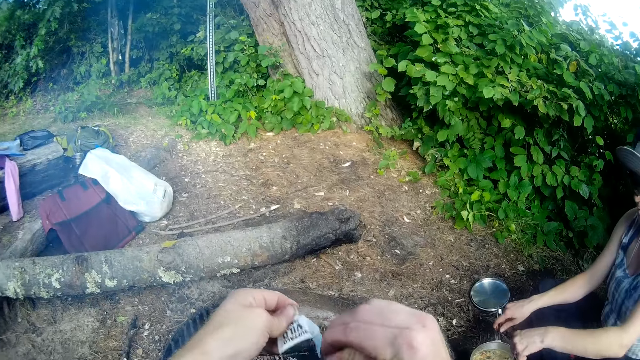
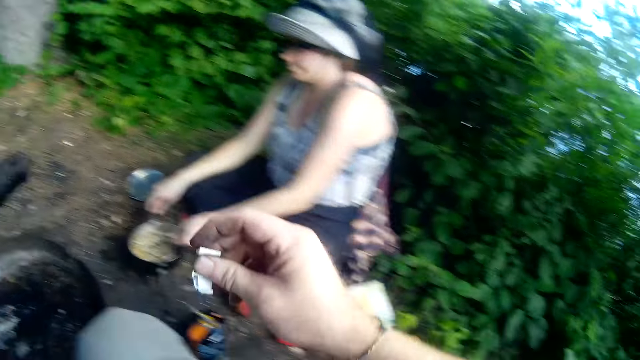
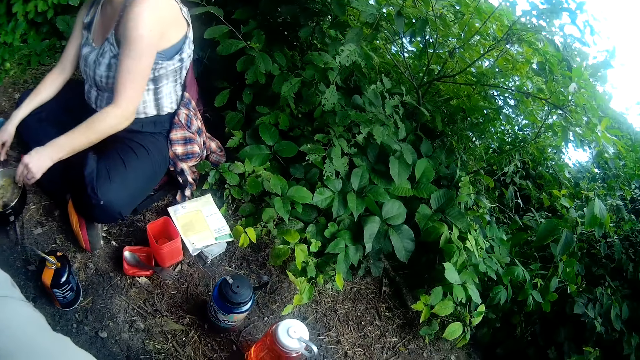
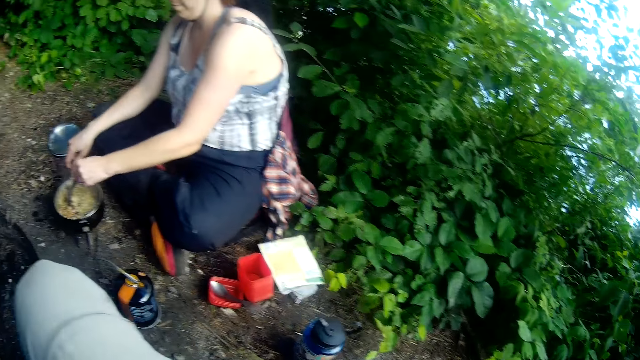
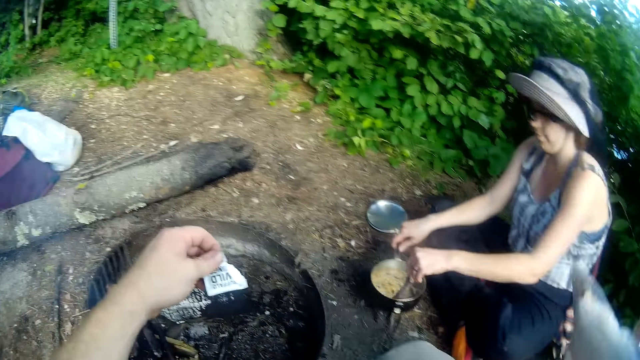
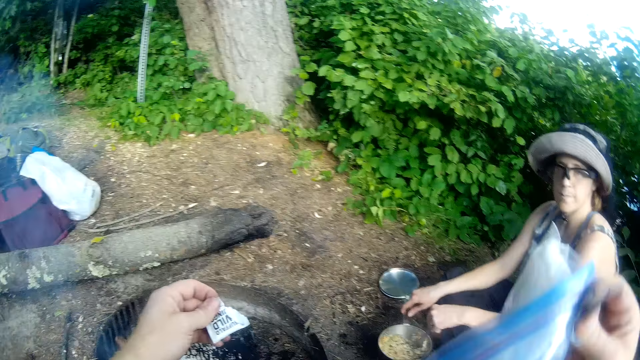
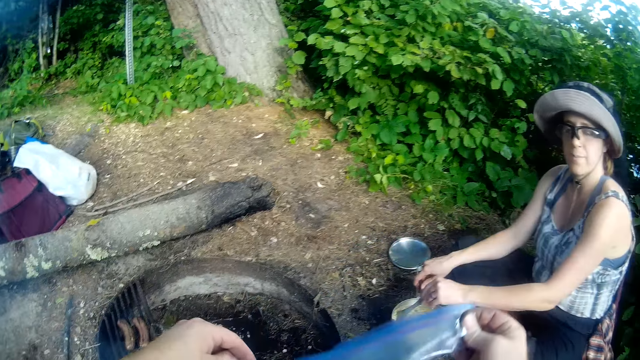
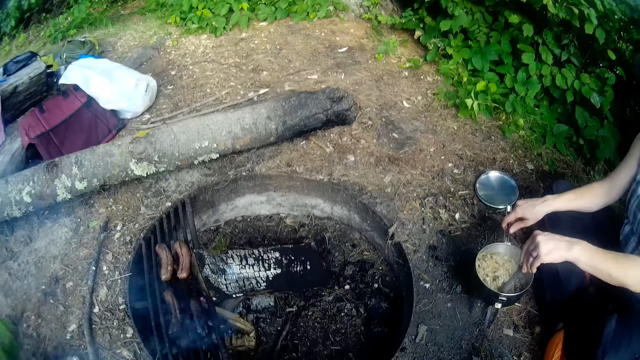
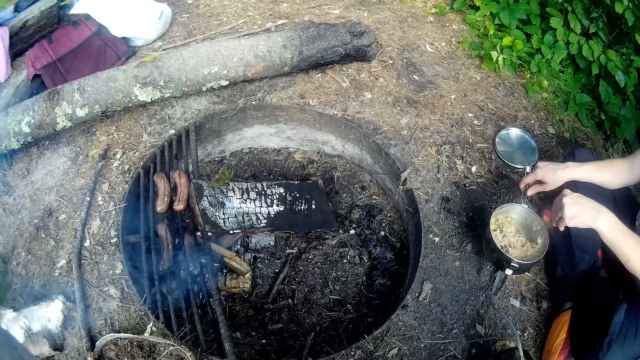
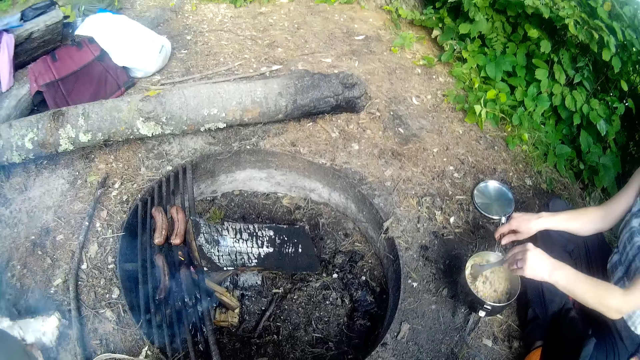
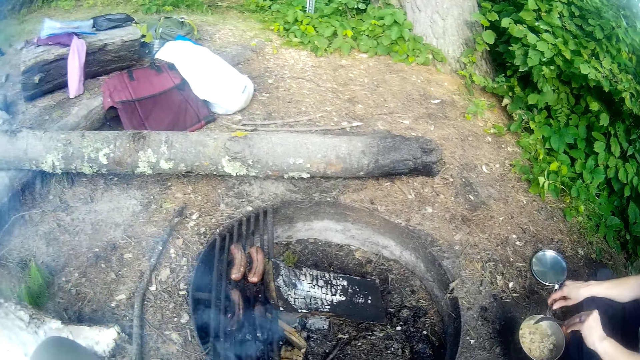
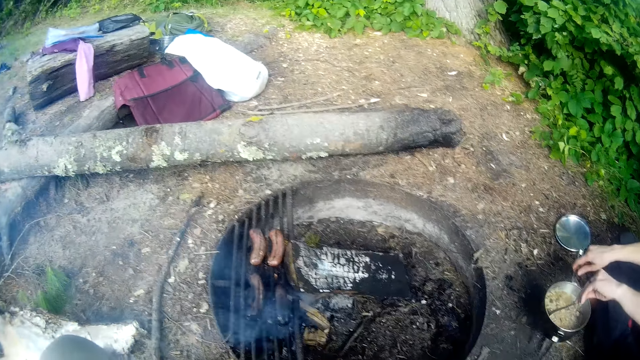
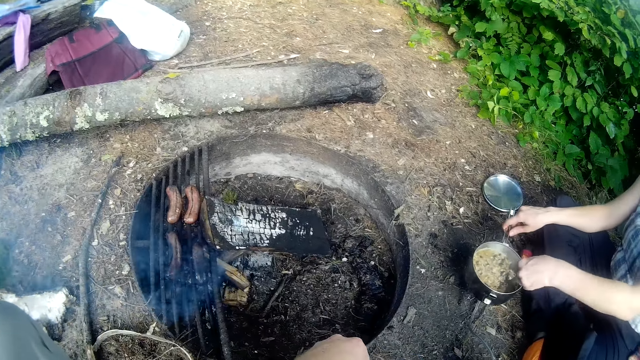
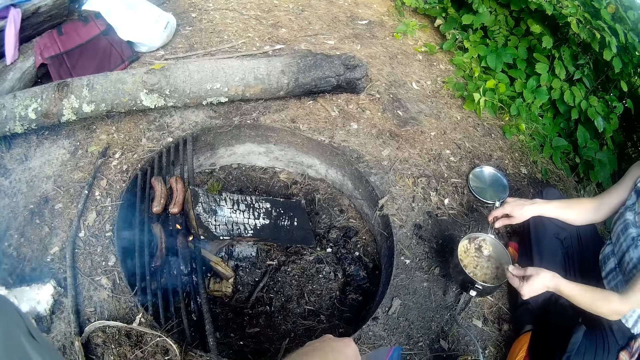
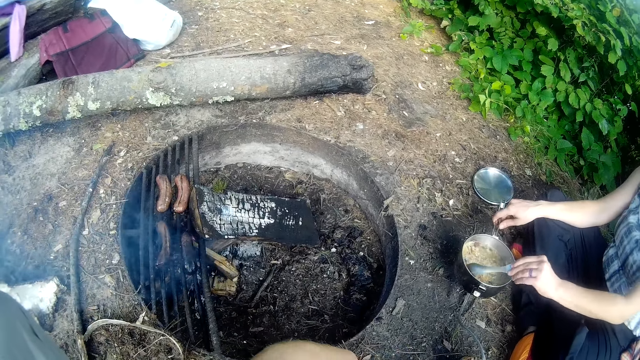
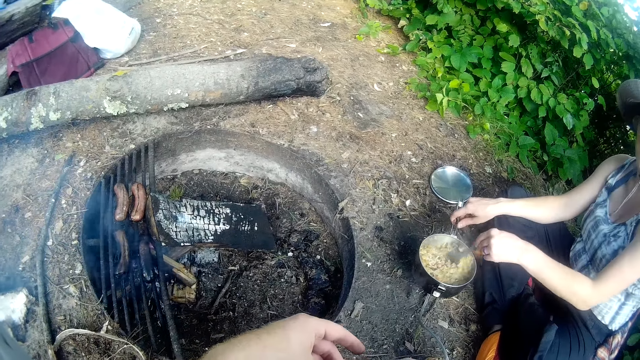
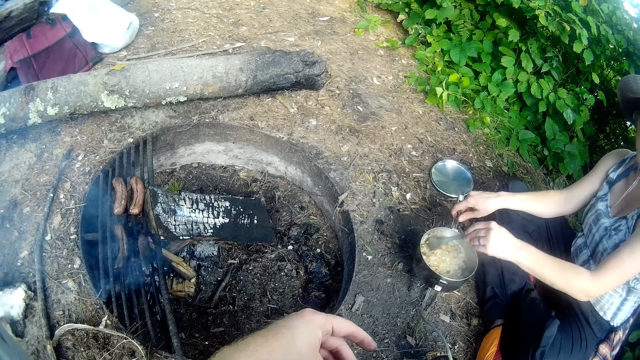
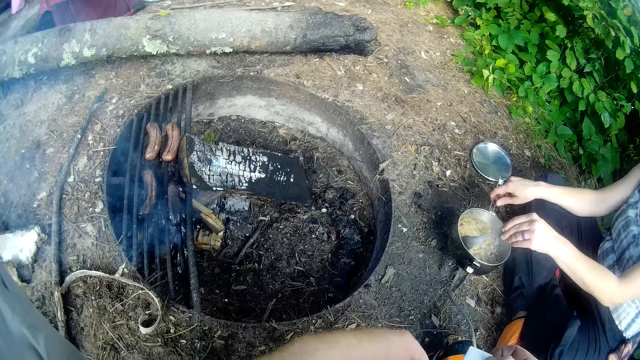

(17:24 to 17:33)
The camera wearer tears open a sachet of wipe. They pick up a zipper bag.

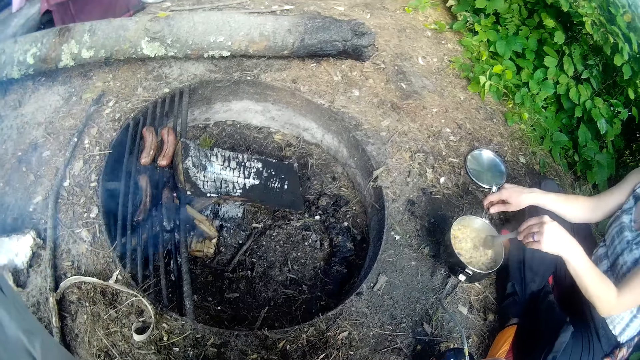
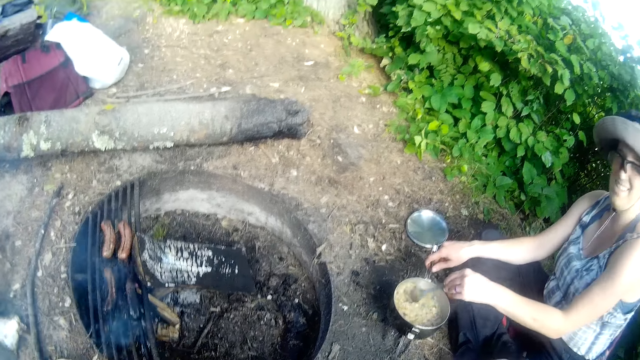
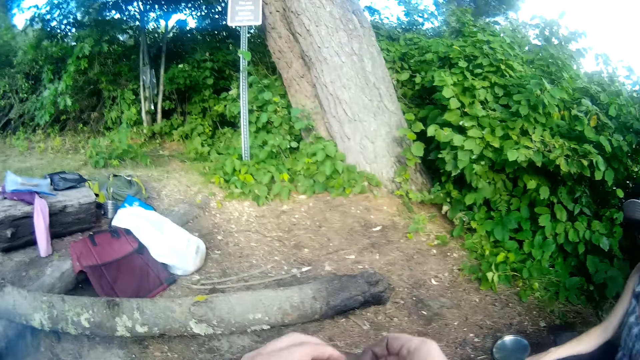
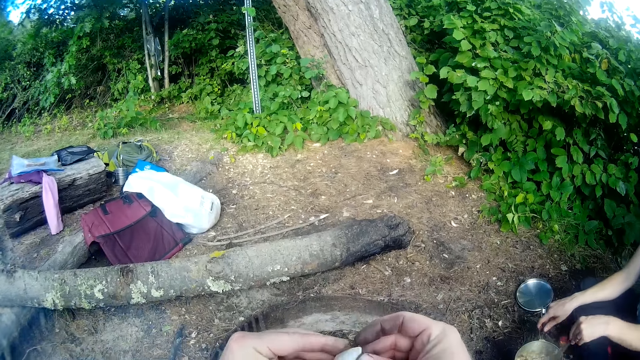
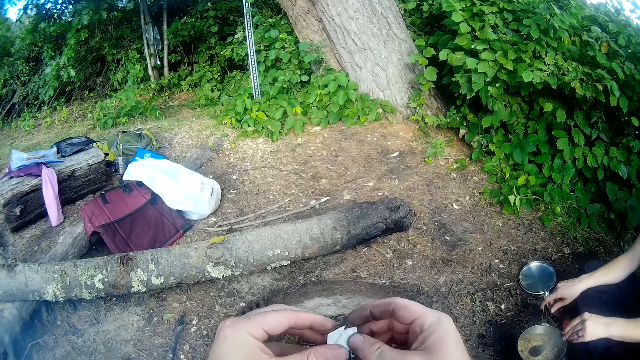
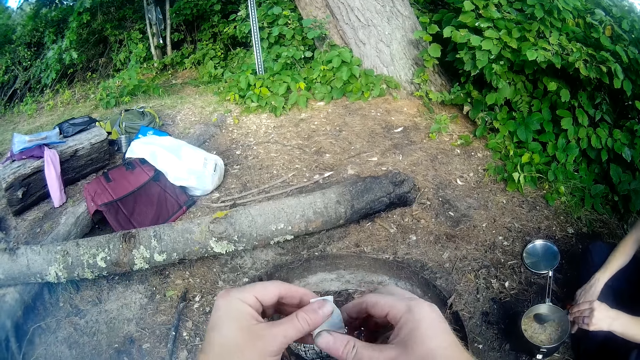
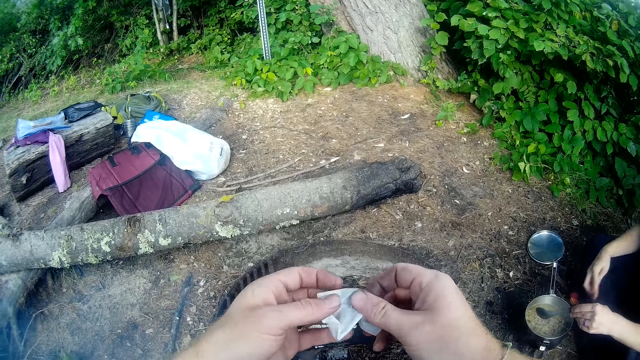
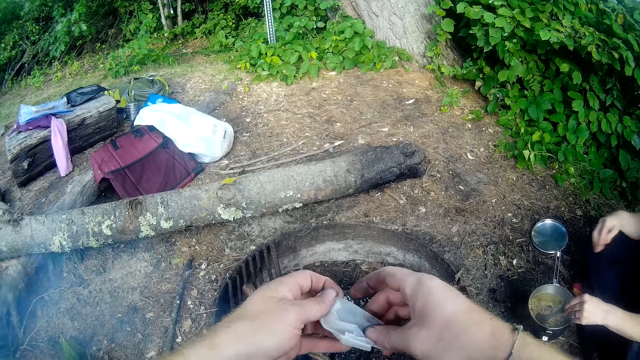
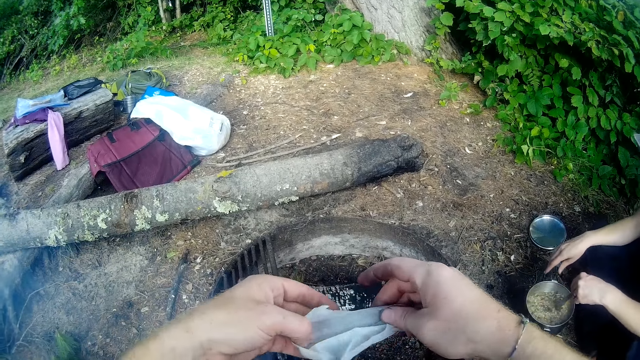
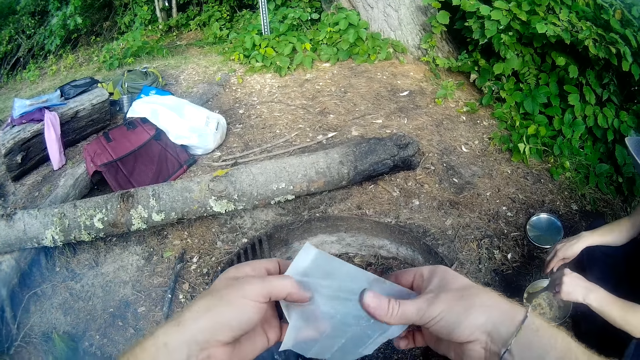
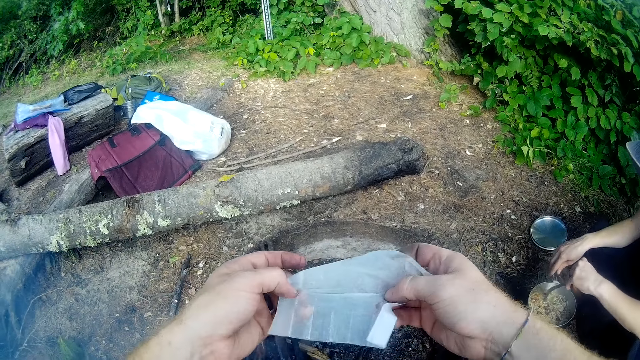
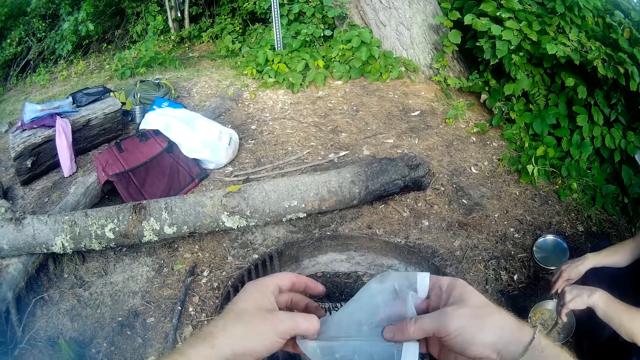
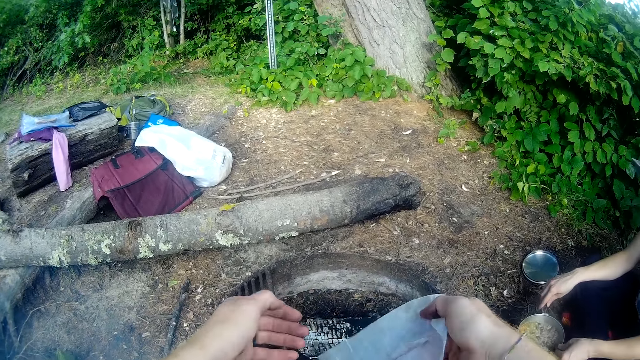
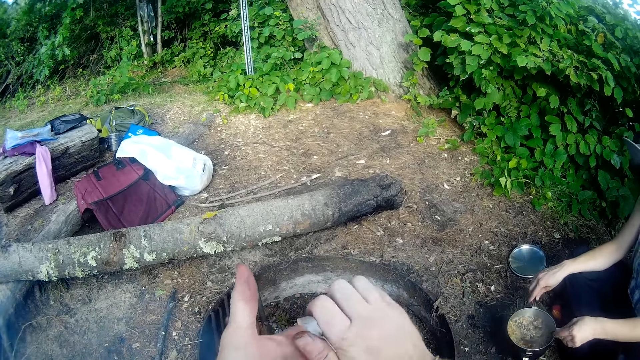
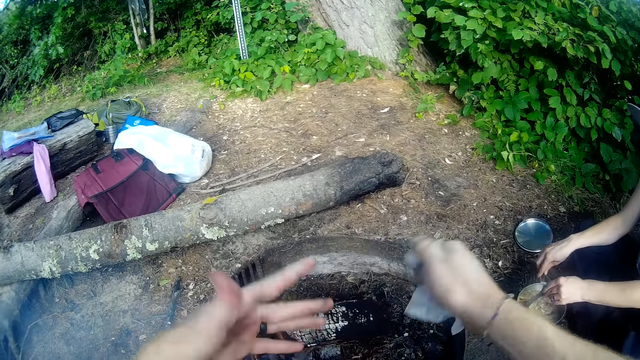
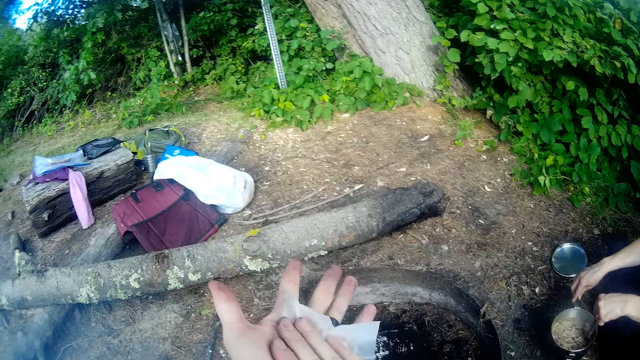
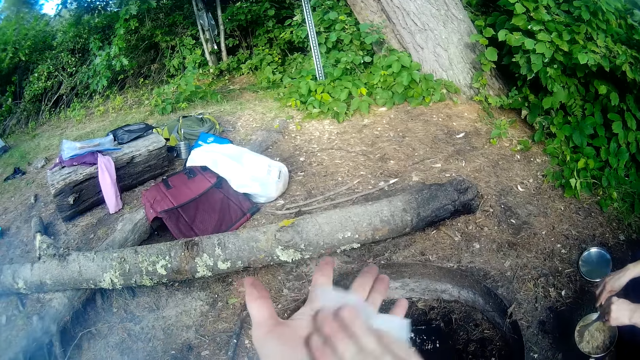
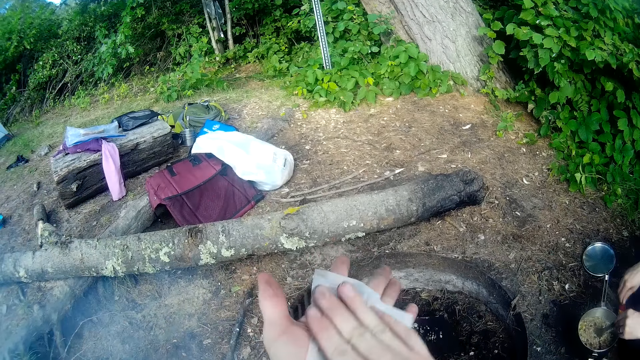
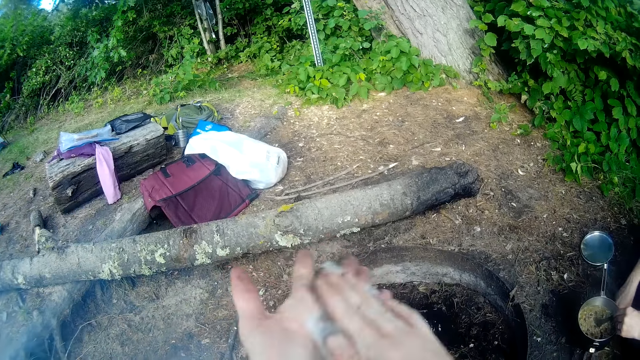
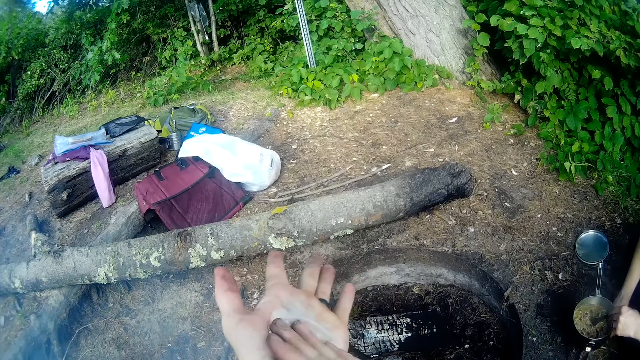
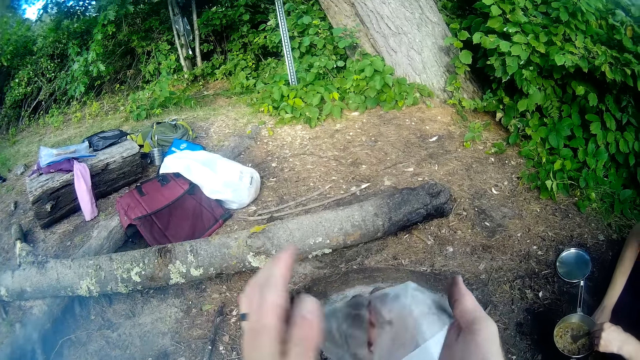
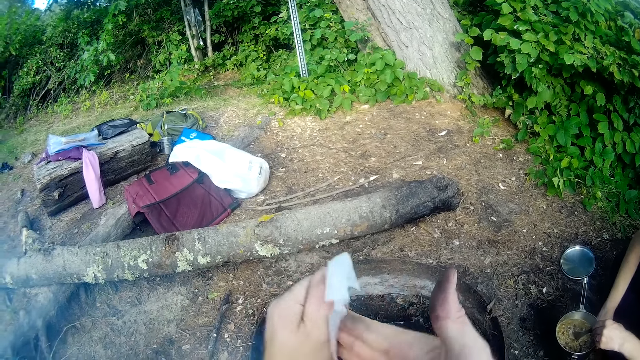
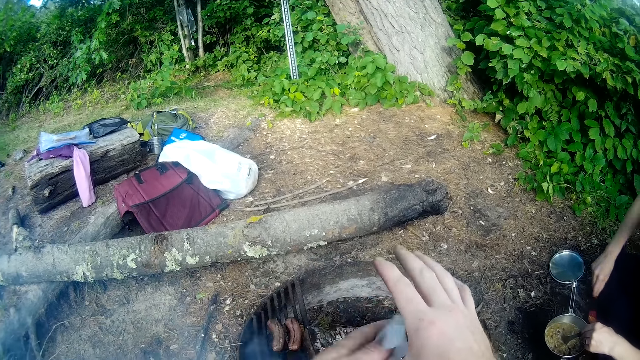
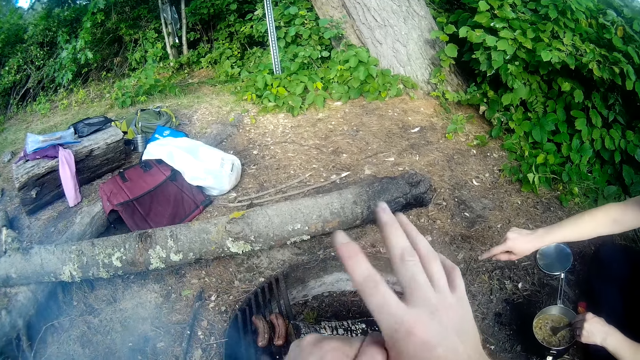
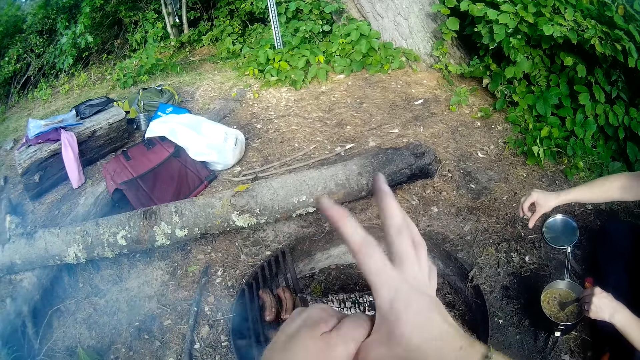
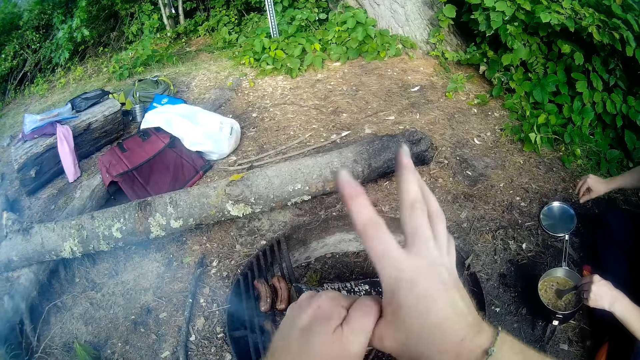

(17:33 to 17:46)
The camera wearer unfolds the wet wipe. He wipes his hand with the wet wipe.
